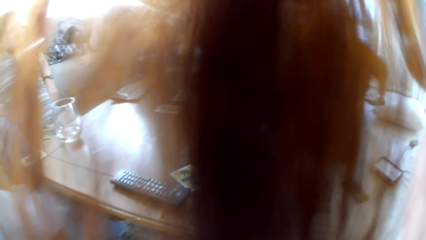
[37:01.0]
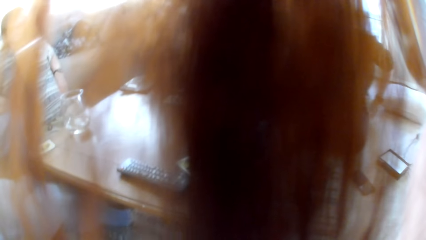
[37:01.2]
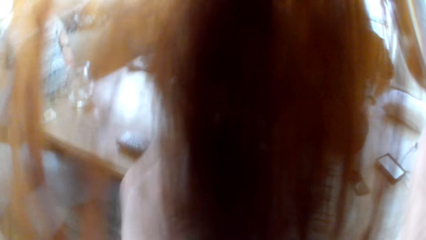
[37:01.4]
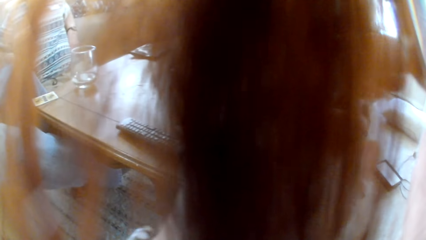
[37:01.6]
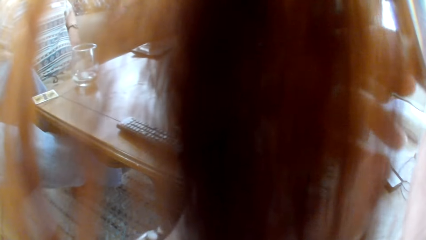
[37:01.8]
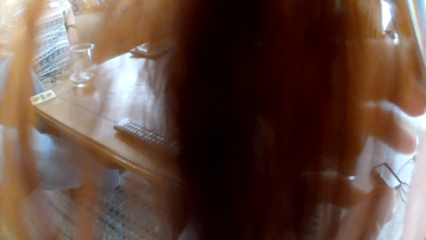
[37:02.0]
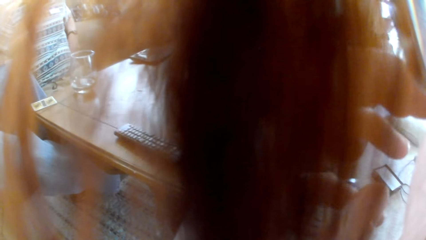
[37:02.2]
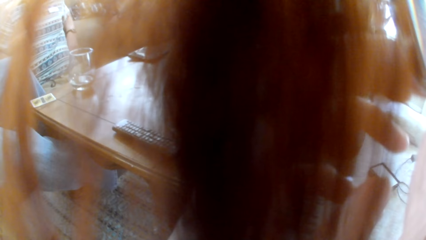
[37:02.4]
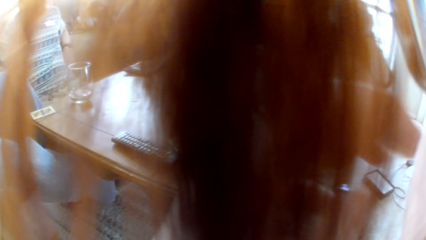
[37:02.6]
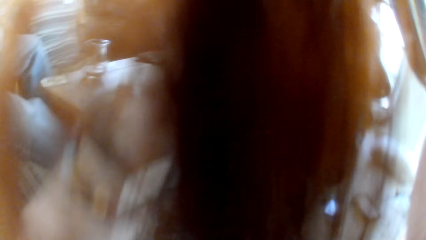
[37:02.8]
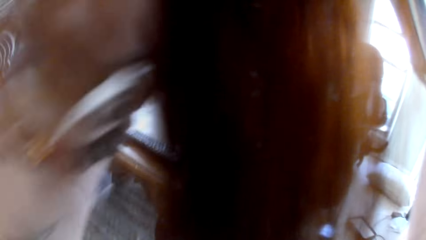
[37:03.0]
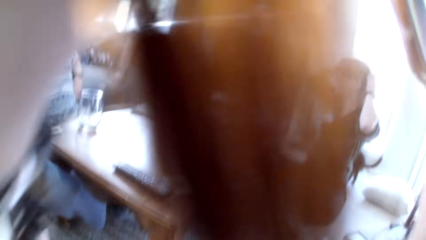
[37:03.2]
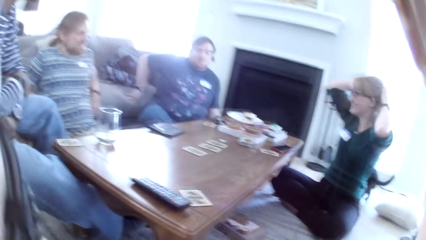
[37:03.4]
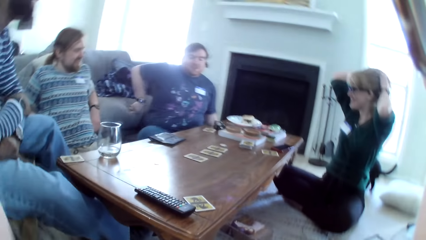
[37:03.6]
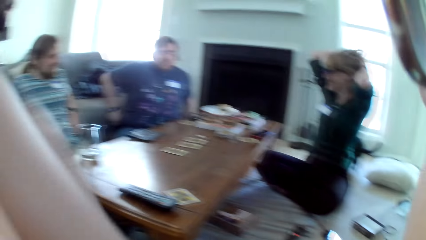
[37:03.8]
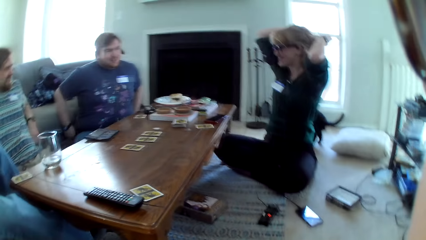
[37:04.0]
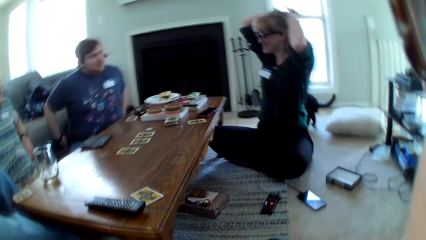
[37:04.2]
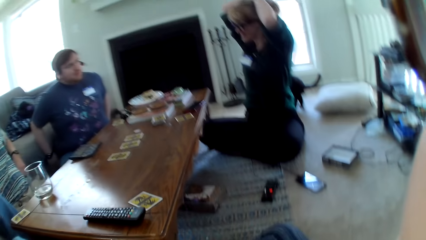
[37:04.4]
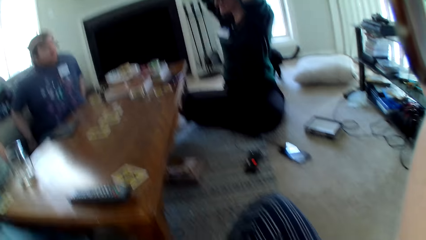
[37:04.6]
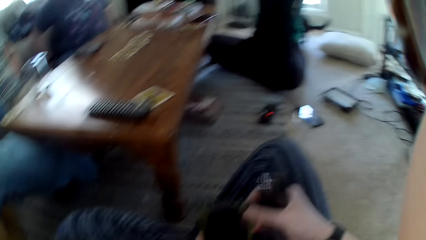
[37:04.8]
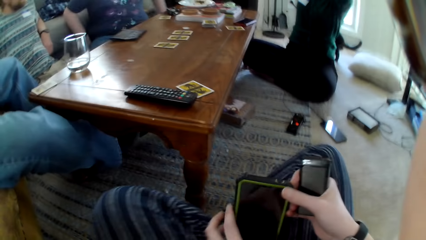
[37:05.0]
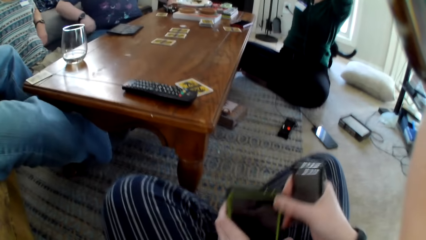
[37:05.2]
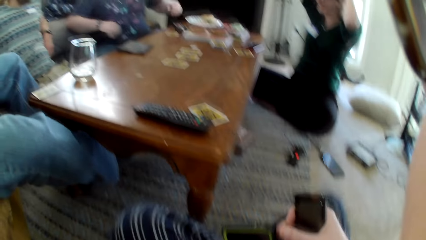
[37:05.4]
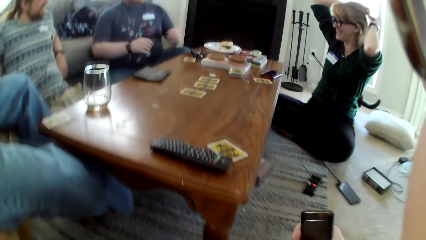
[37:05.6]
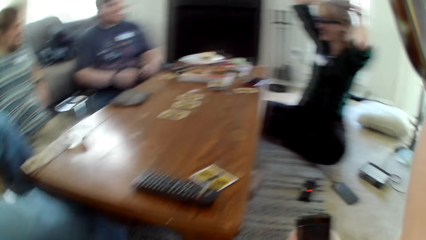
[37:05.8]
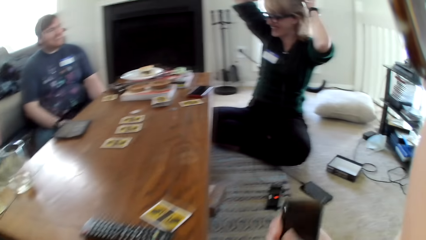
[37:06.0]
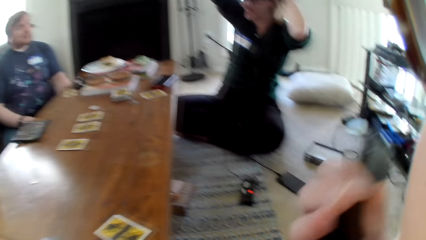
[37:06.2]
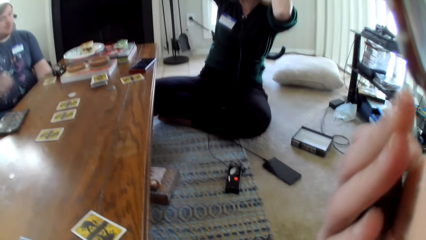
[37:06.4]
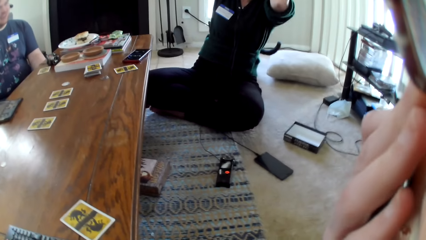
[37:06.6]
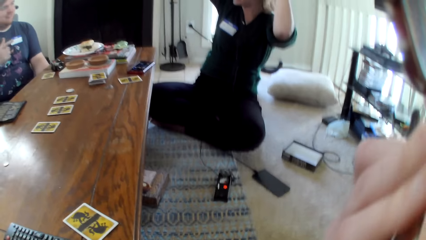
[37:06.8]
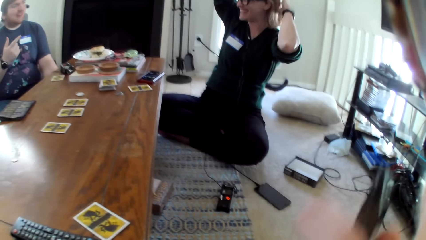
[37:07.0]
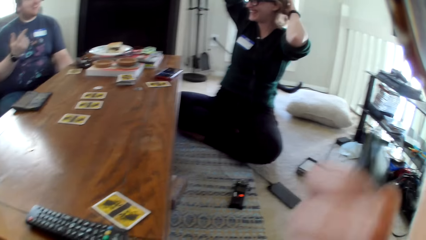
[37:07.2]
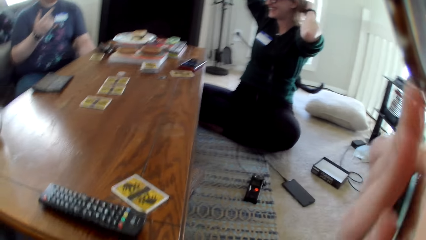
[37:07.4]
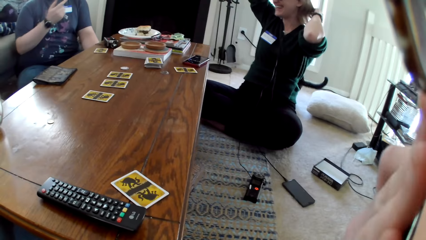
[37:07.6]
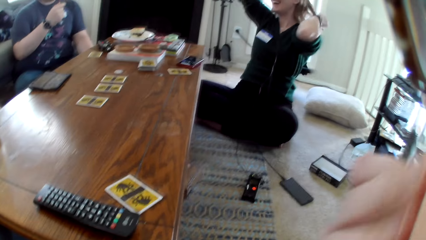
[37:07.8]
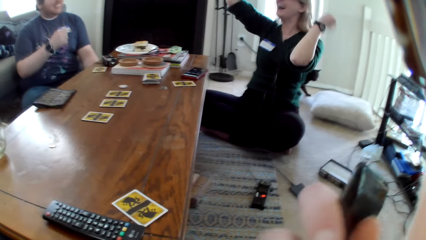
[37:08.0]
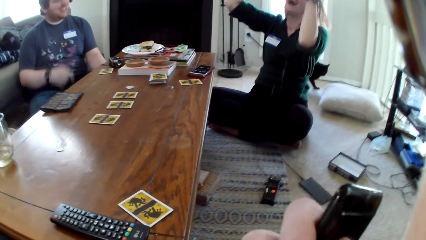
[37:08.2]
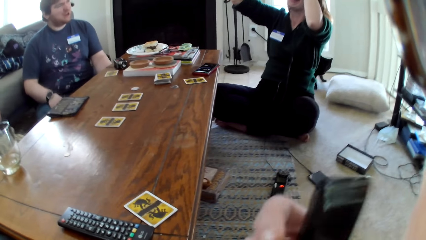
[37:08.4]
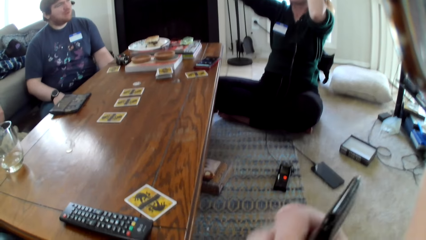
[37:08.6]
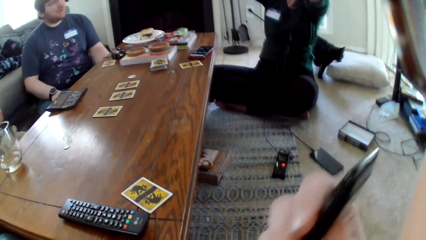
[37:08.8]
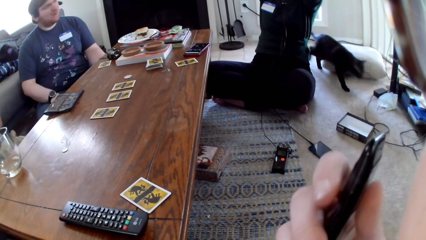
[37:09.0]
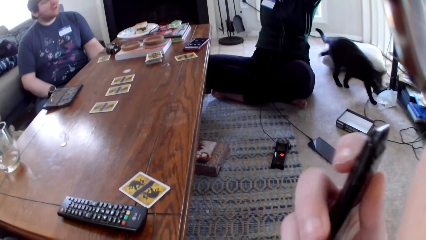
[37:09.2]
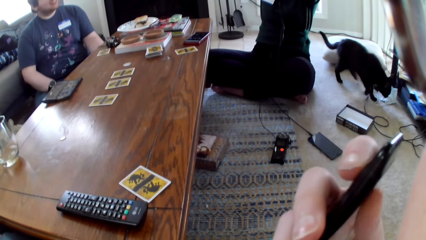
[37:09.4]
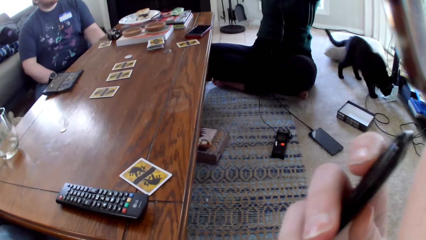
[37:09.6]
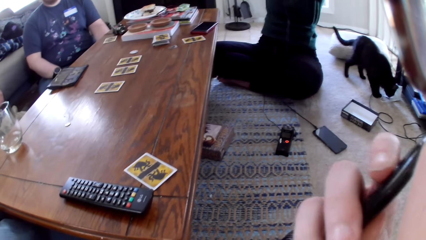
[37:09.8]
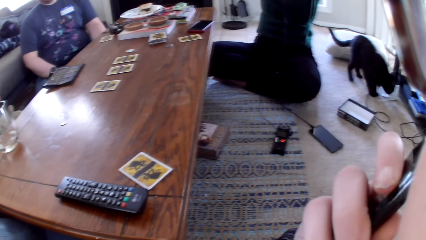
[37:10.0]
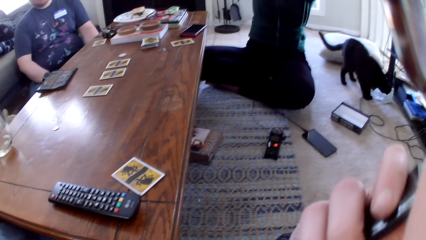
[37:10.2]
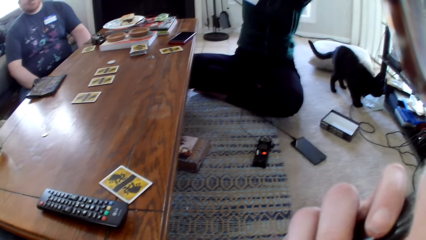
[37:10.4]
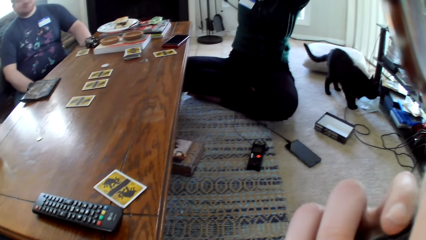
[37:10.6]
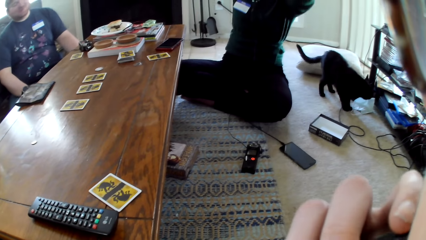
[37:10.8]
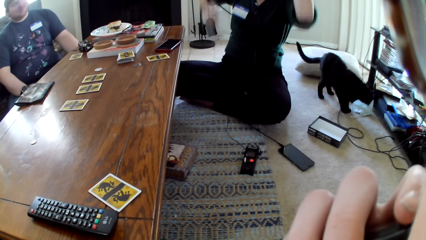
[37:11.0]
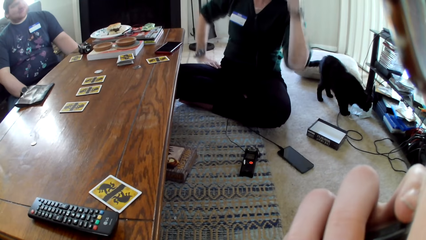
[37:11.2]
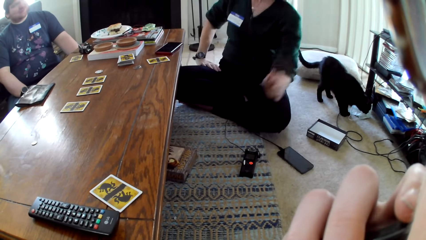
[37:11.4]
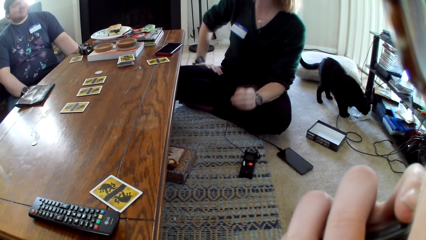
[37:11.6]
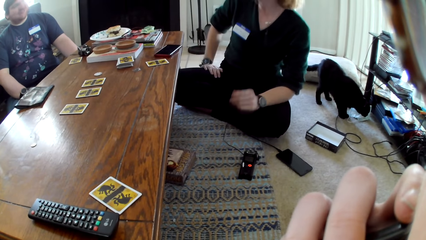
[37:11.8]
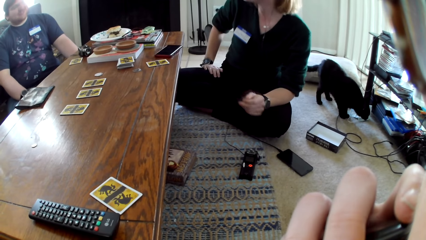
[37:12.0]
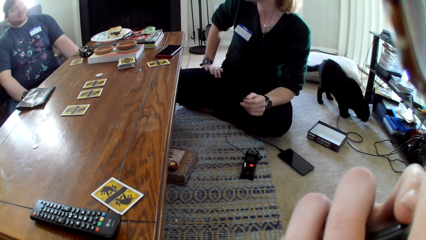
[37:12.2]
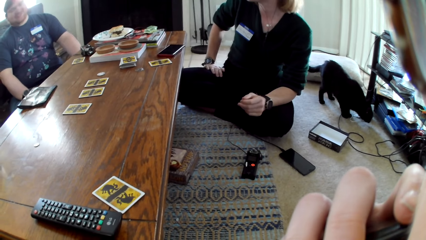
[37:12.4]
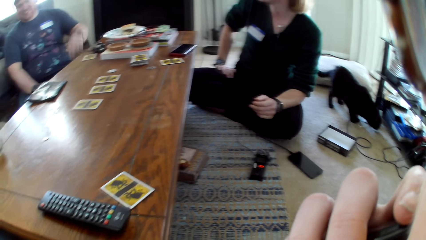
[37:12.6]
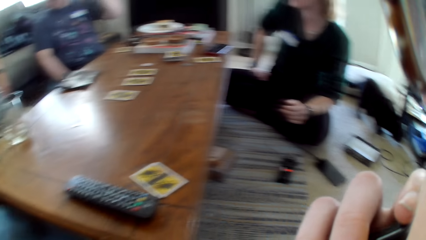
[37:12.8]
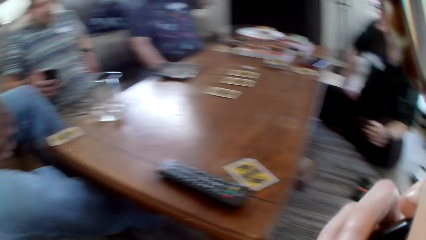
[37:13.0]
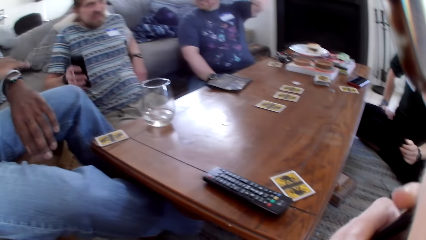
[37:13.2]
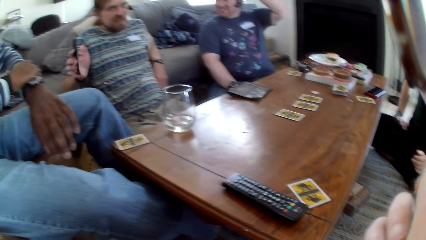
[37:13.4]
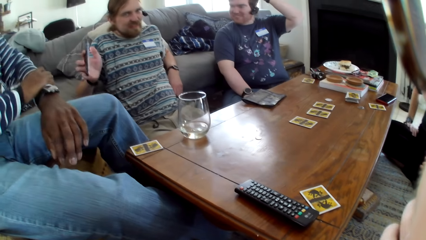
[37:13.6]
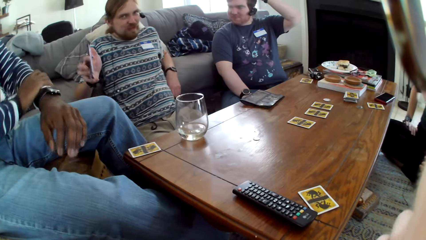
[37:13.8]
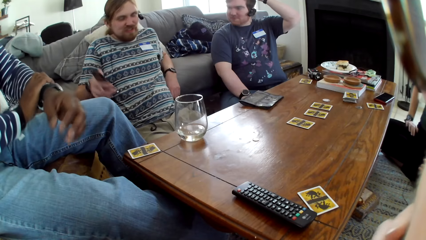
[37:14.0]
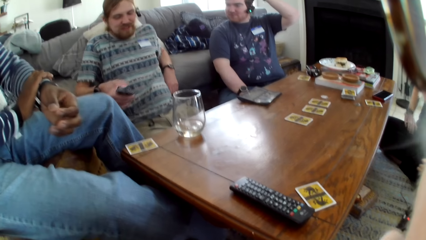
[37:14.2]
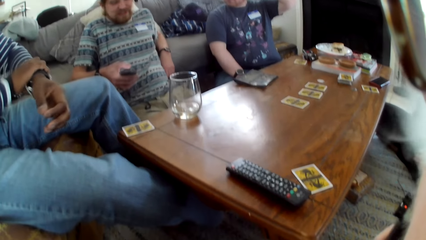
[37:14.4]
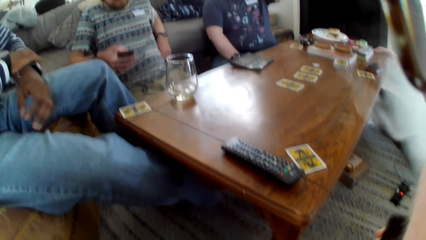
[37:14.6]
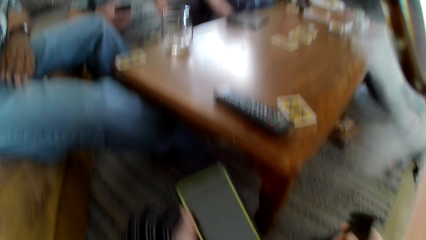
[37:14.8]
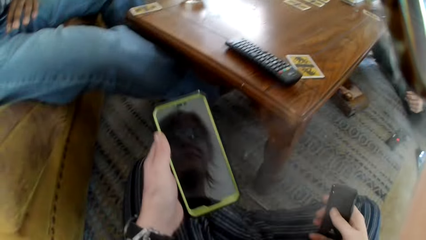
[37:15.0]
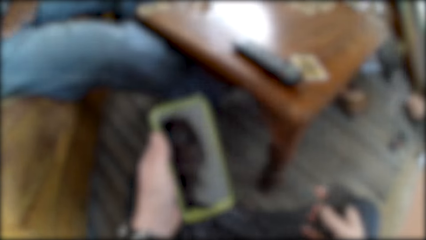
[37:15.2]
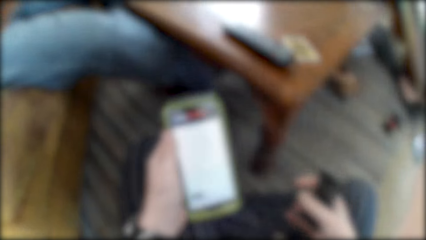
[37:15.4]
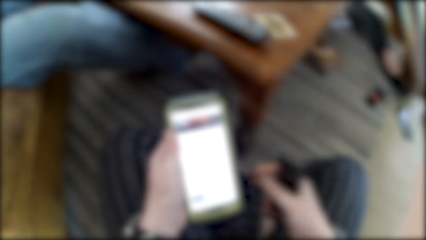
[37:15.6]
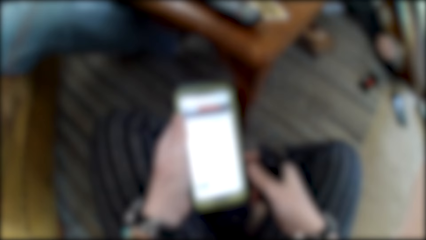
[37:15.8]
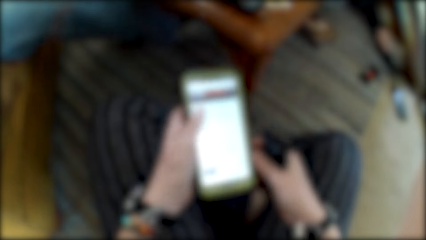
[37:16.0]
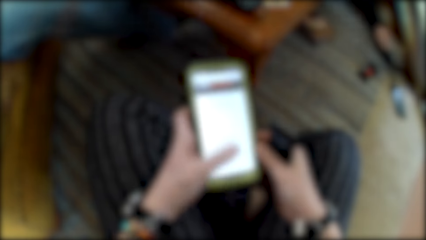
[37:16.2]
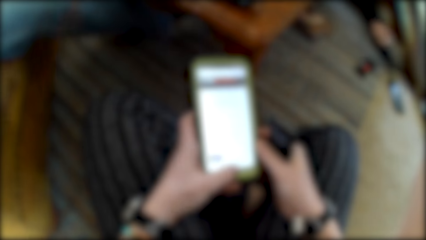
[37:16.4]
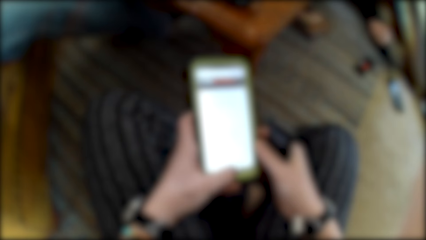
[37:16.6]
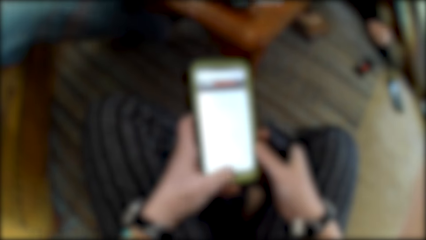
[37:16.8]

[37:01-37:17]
The camera wearer touches the face. A woman ties the hair. The camera wearer holds a phone with her right hand. The woman converses with a man. The camera wearer stares at another man. Another man uses the phone. The camera wearer scrolls the phone with her left hand.
